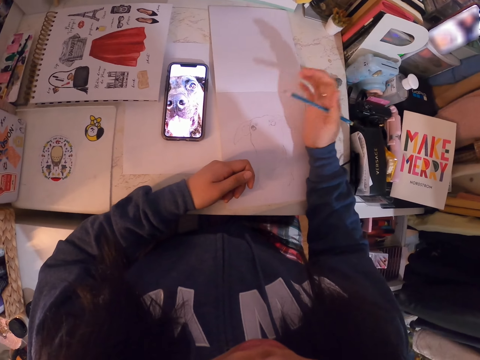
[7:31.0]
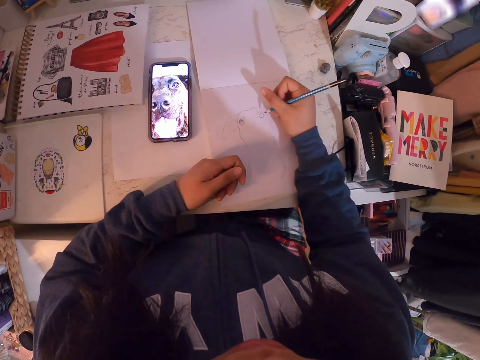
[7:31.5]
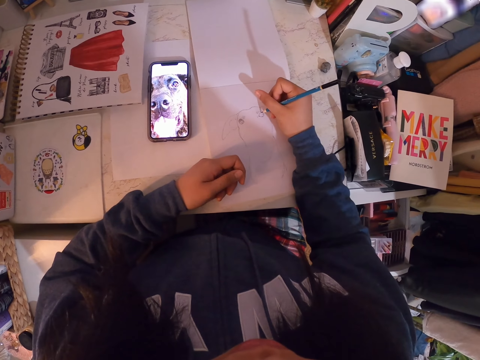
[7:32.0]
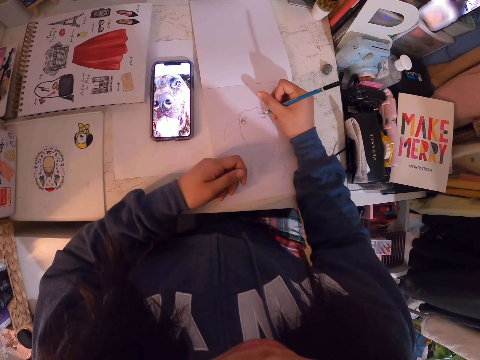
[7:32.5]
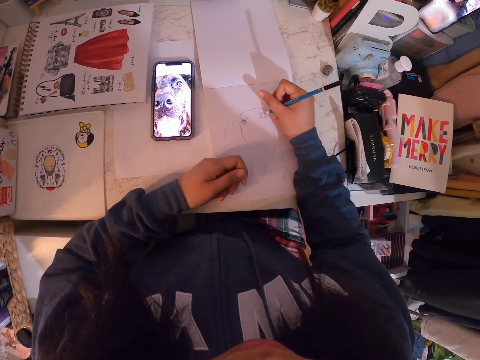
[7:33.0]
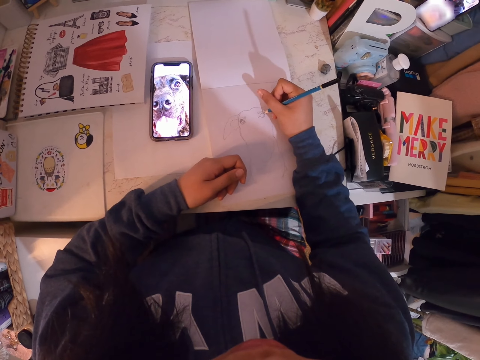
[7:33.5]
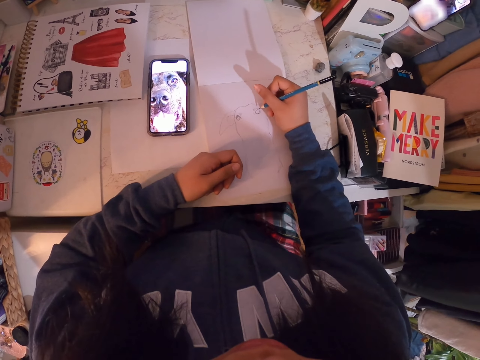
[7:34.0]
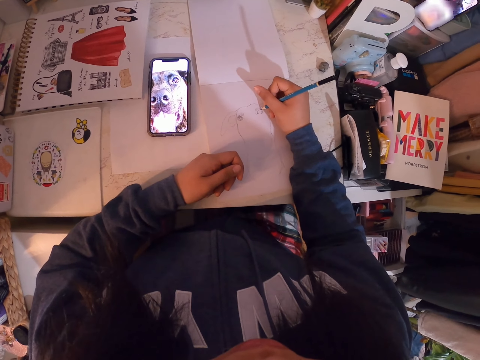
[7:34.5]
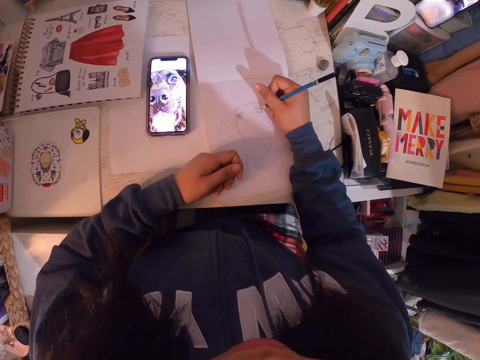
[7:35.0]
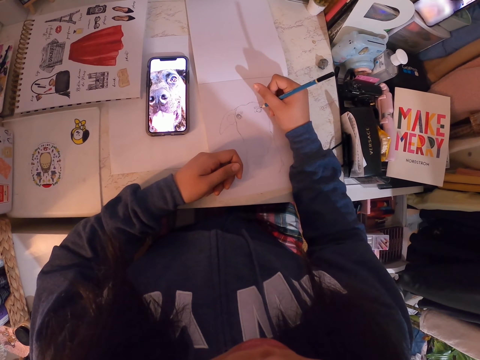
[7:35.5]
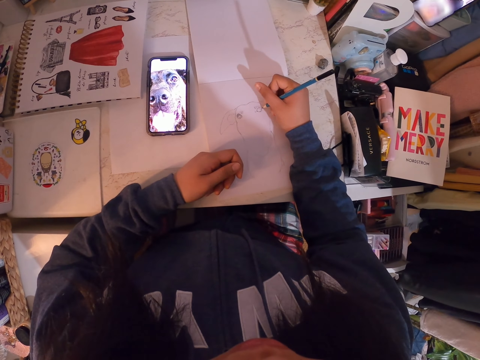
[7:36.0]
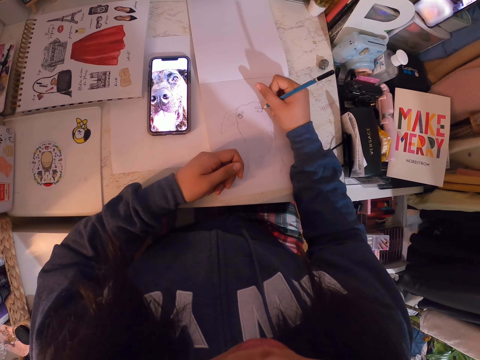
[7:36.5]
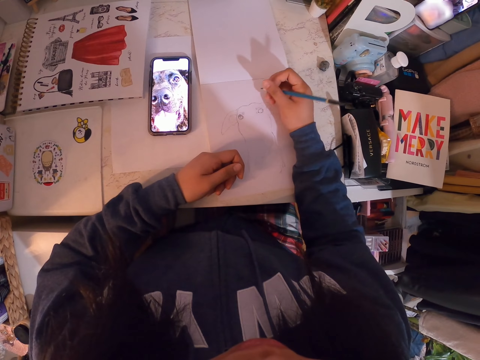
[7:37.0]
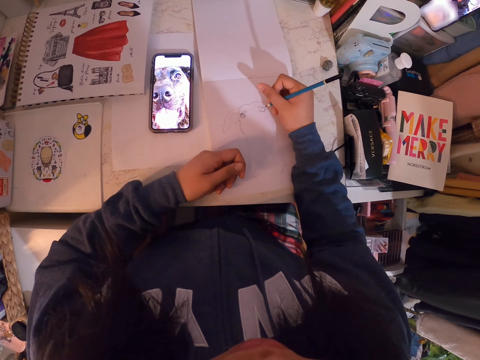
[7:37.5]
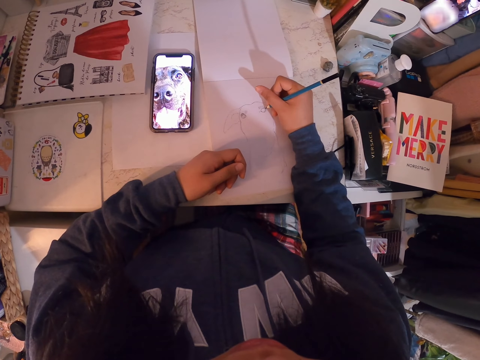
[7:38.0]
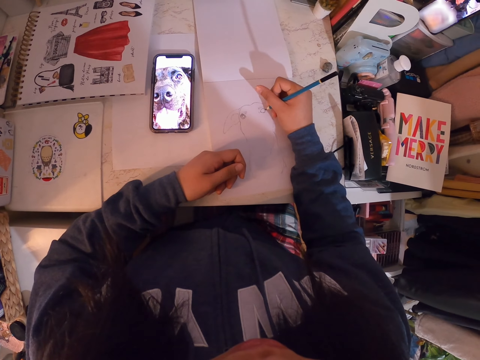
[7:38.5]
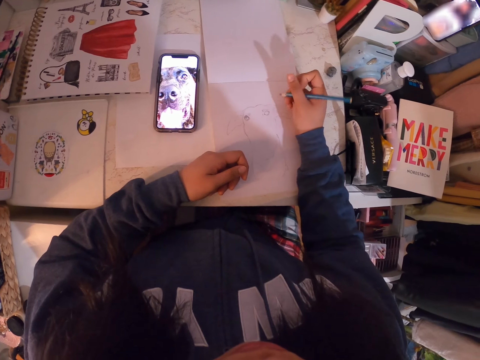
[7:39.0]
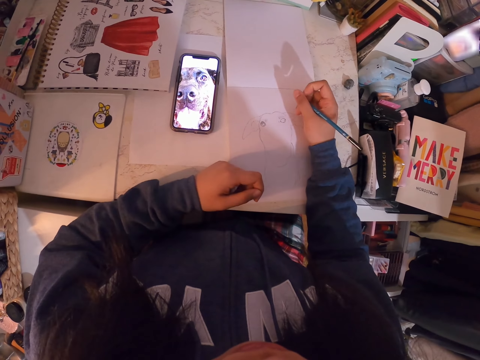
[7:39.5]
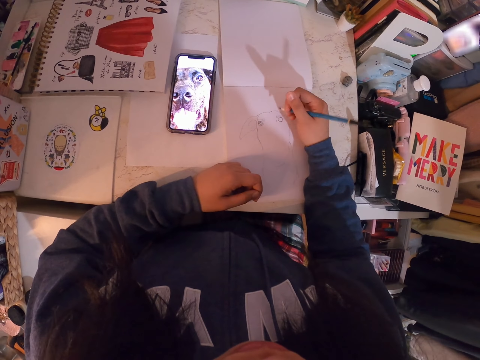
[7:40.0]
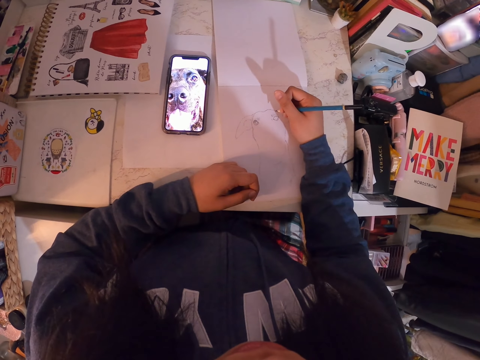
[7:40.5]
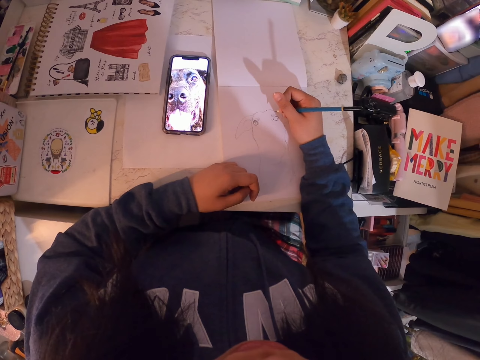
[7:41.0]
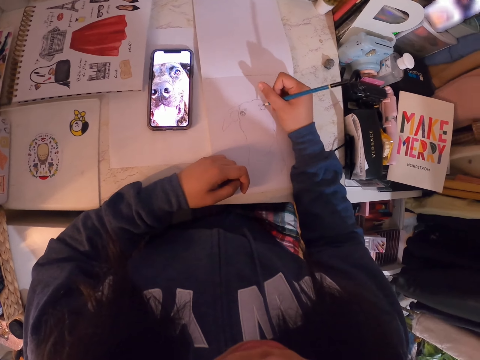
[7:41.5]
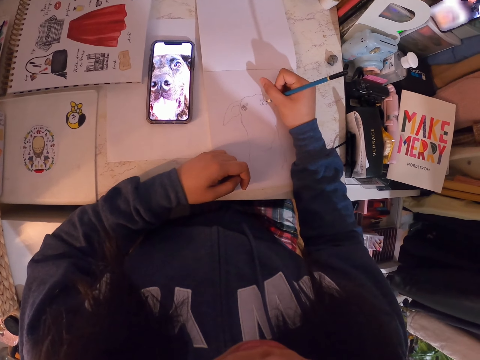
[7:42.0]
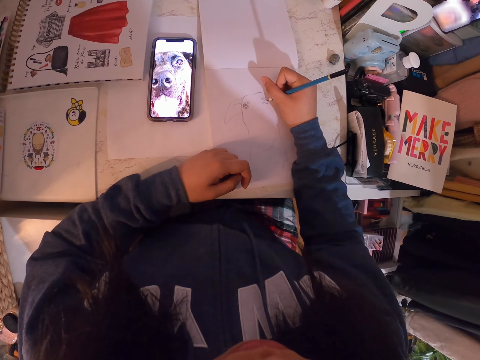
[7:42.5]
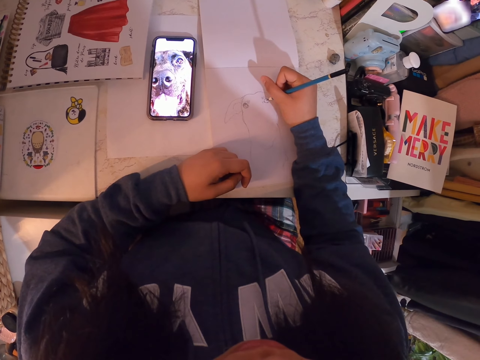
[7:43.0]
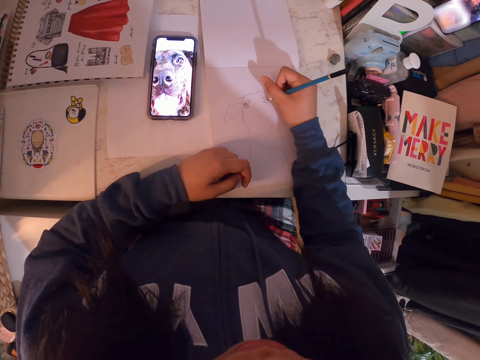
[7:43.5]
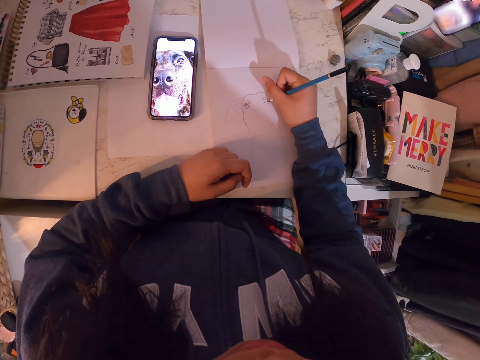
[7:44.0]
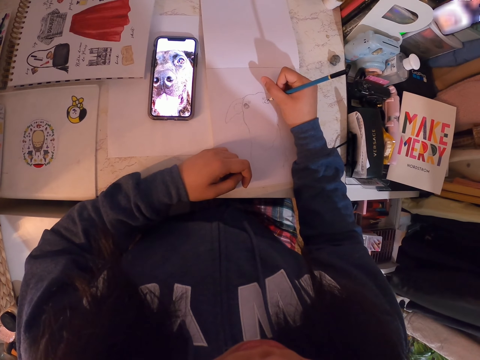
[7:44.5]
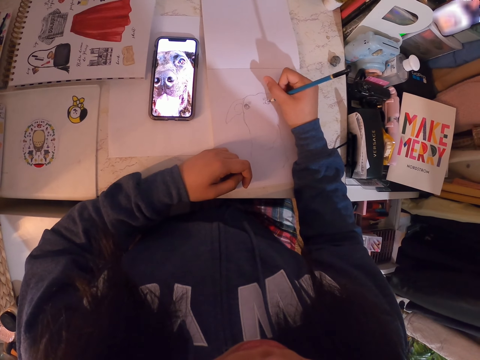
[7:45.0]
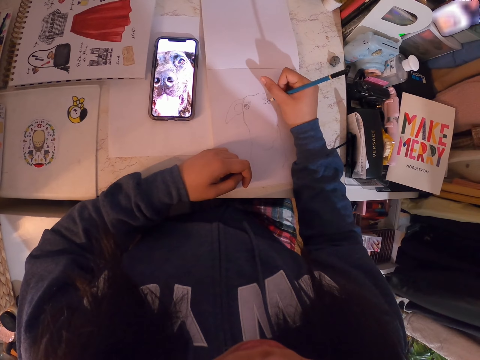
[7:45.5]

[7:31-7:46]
The camera wearer holds the pencil. They wipe the book with their hand. They draw in the art book with the art pencil. They hold the pencil. They draw on the book.

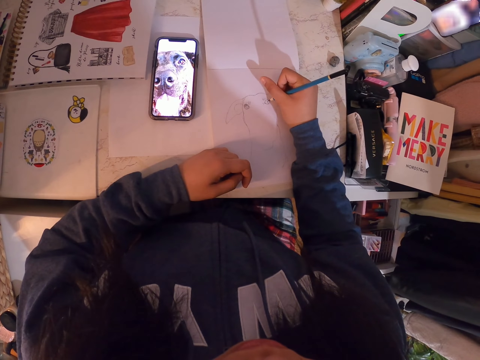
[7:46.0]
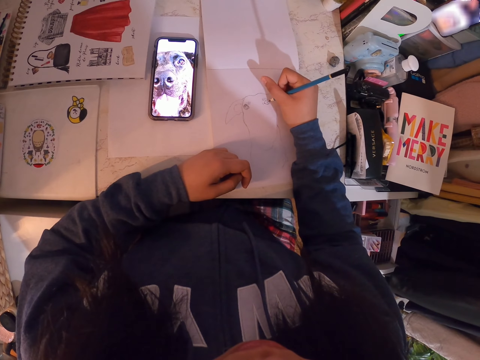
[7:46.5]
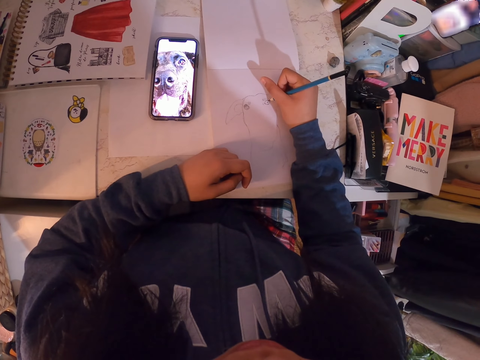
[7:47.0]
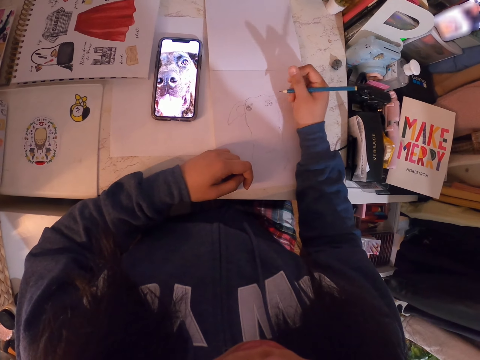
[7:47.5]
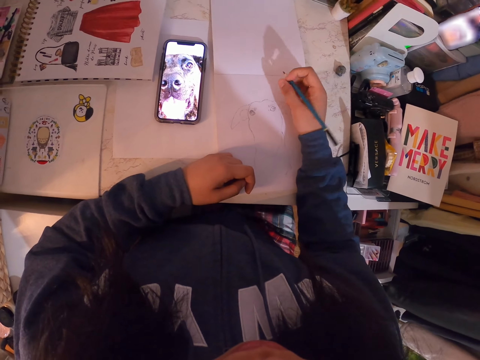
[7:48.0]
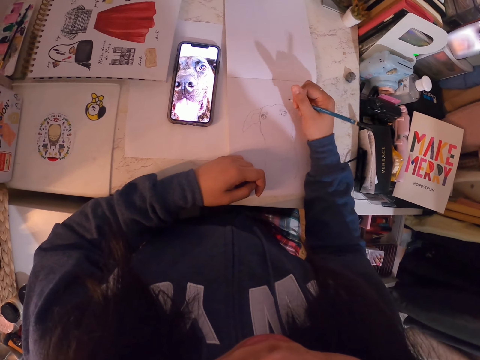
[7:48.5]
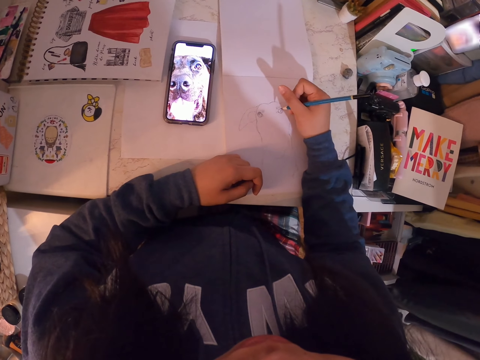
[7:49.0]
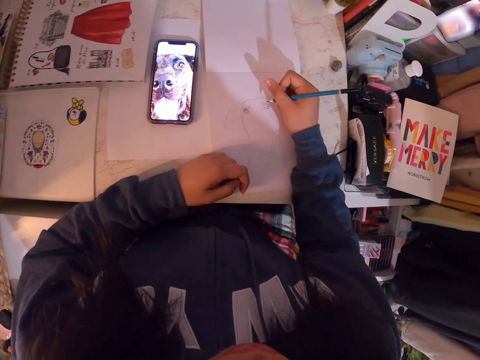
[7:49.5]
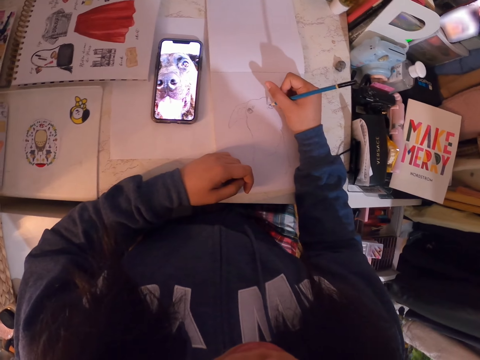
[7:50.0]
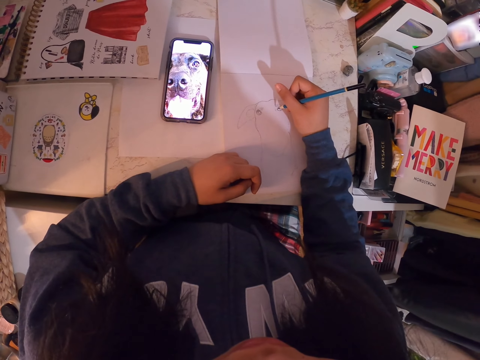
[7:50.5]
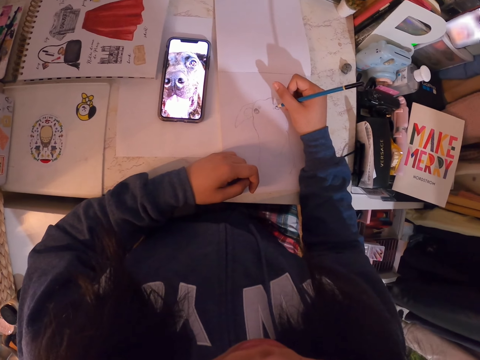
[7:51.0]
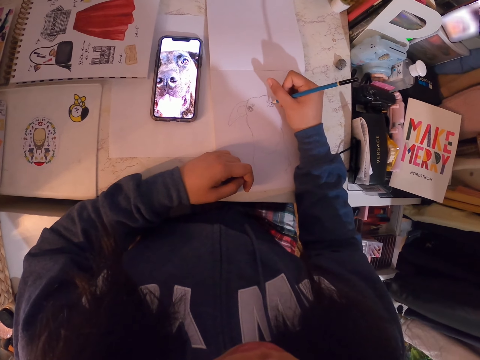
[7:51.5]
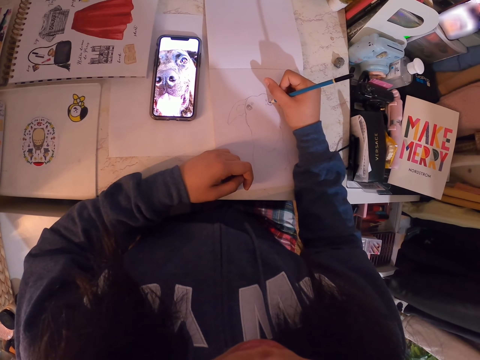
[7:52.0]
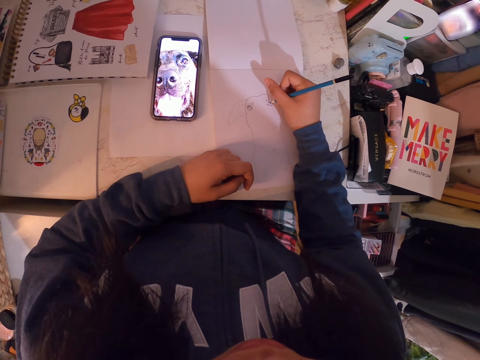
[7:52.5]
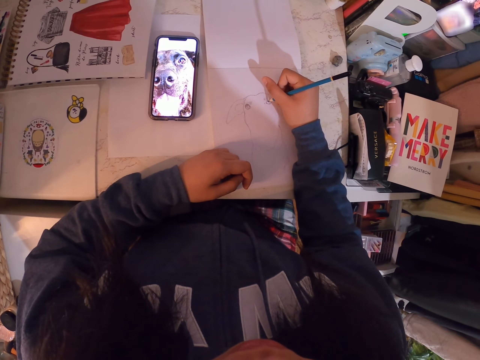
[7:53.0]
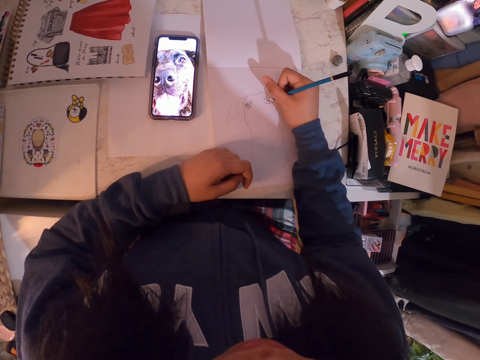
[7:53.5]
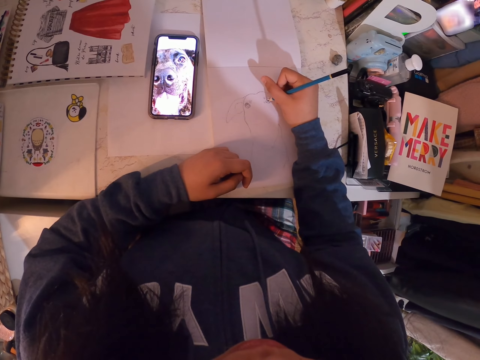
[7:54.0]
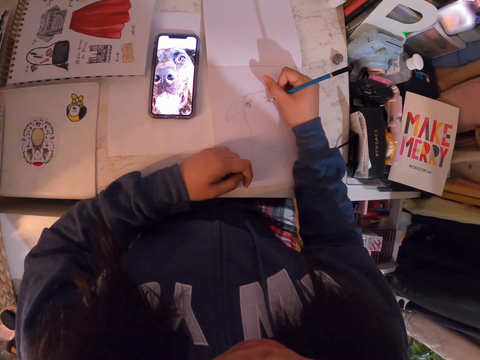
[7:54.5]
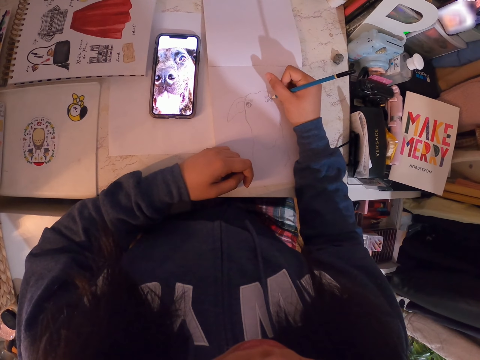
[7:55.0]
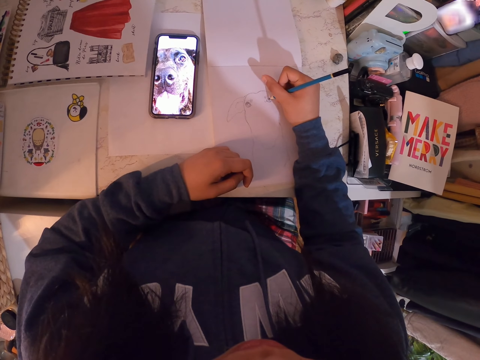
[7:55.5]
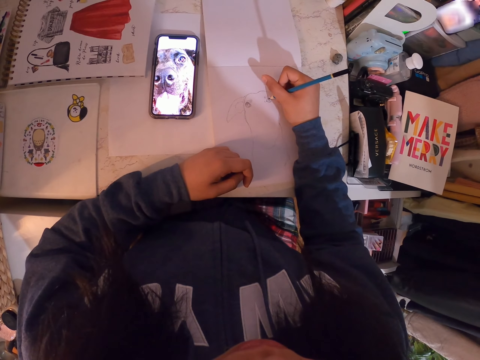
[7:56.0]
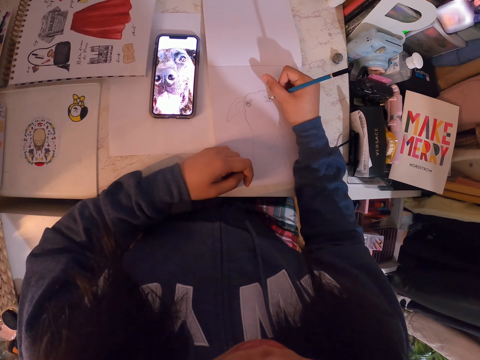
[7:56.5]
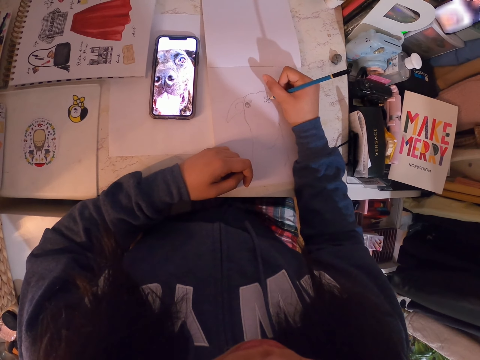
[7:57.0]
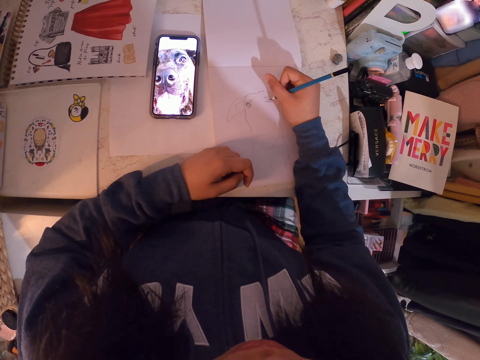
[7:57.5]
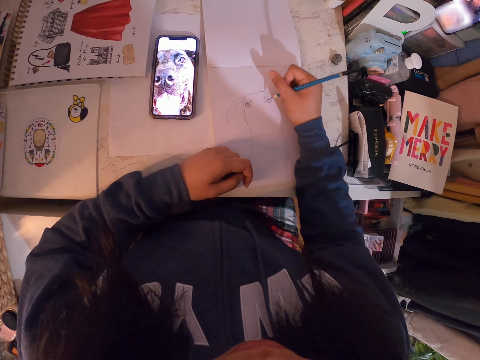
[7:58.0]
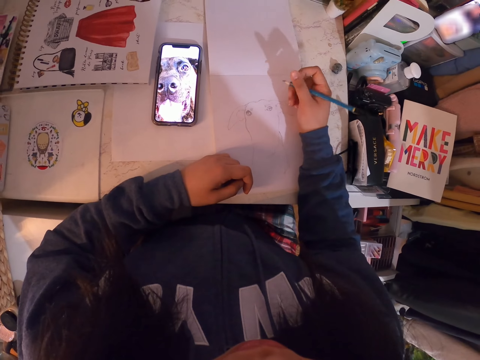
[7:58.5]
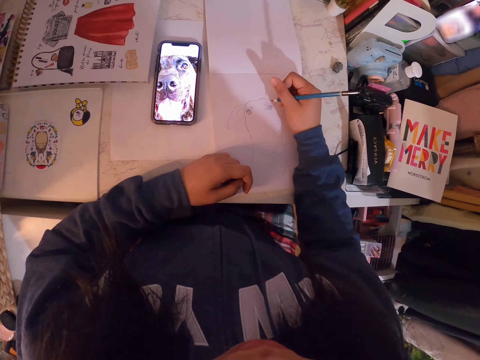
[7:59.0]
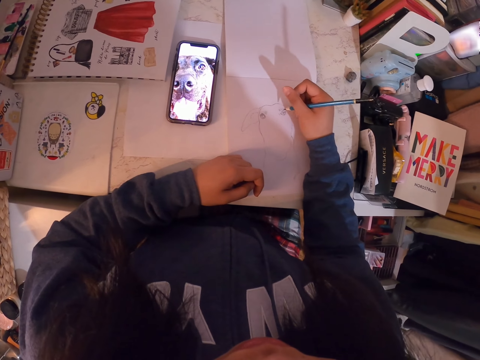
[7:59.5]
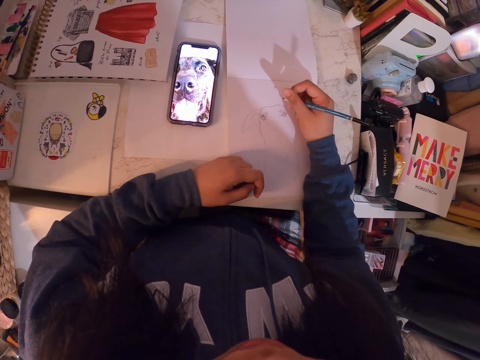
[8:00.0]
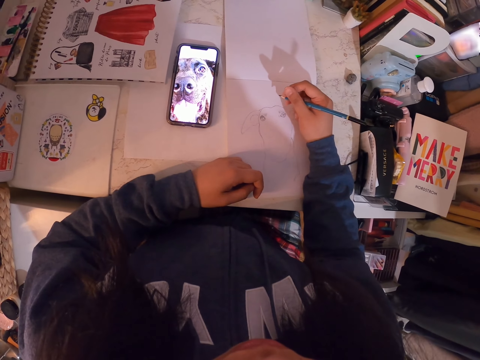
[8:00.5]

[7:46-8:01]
The camera wearer holds the pencil. They draw on the book. They adjust the art pencil. They hold the pencil.
